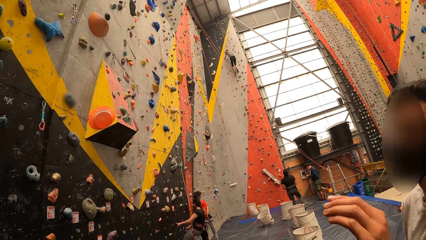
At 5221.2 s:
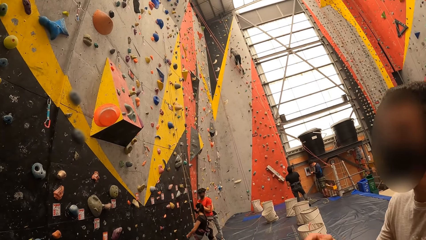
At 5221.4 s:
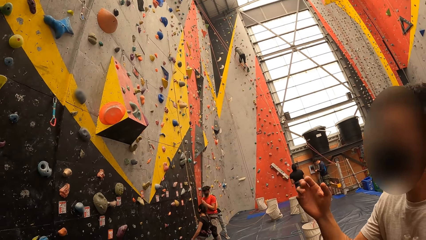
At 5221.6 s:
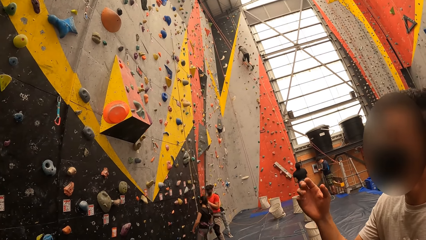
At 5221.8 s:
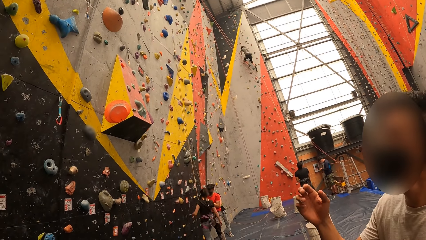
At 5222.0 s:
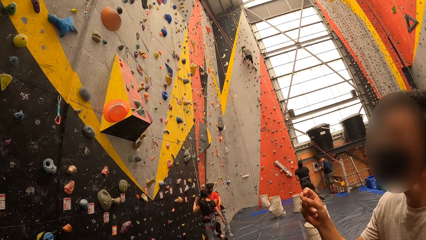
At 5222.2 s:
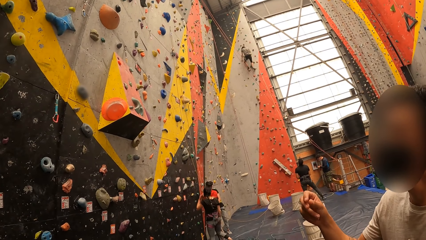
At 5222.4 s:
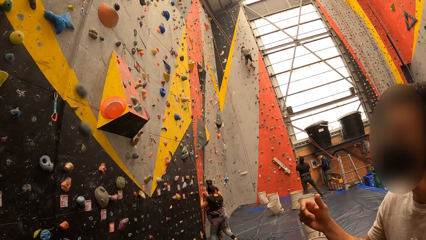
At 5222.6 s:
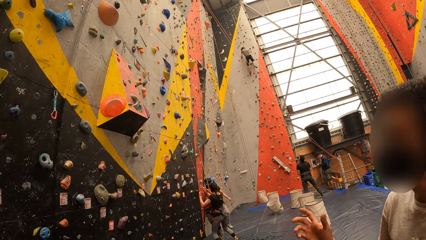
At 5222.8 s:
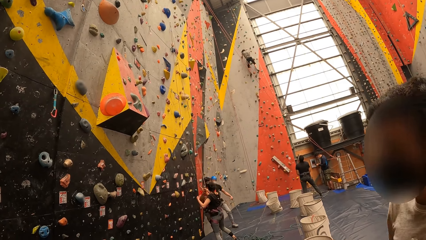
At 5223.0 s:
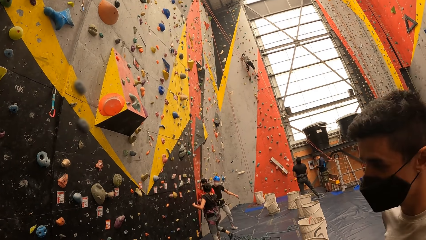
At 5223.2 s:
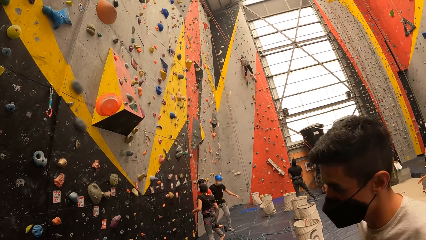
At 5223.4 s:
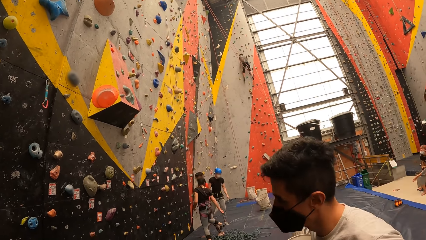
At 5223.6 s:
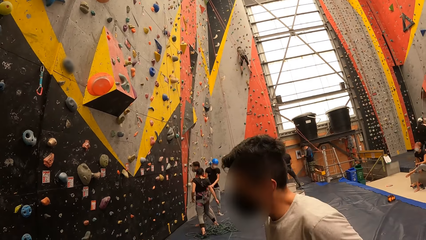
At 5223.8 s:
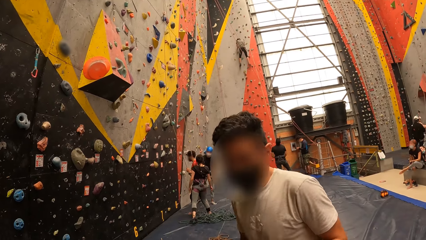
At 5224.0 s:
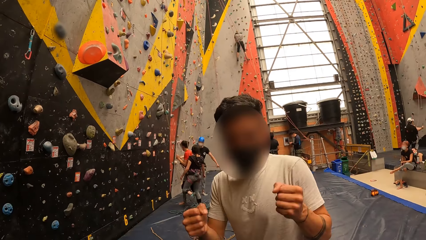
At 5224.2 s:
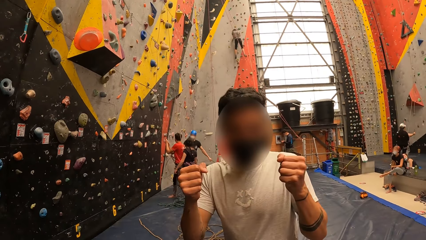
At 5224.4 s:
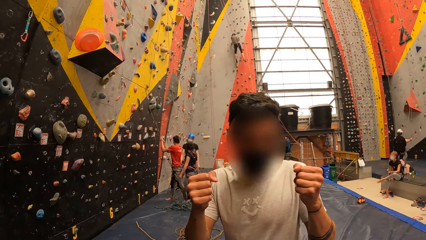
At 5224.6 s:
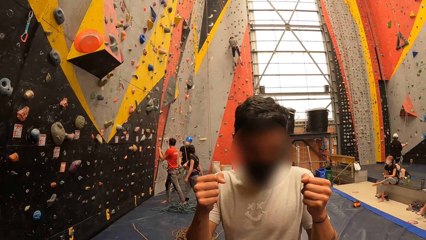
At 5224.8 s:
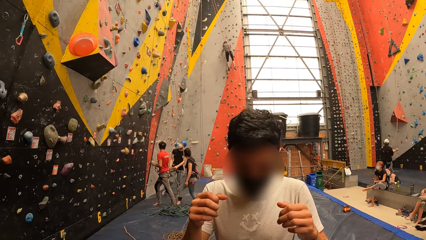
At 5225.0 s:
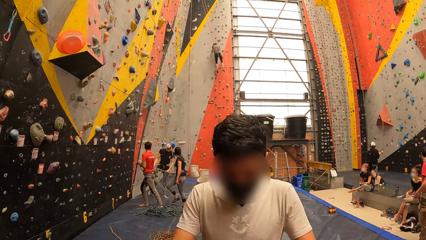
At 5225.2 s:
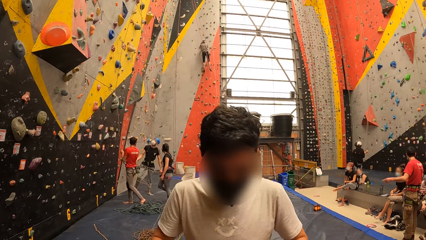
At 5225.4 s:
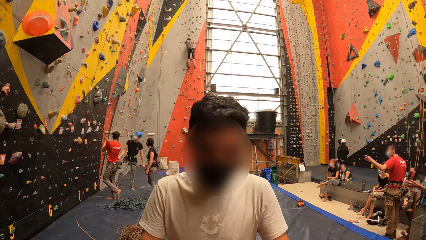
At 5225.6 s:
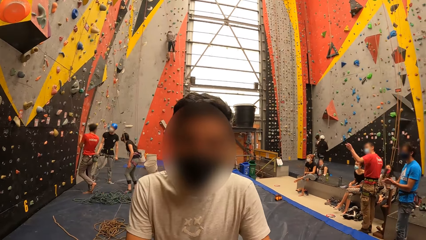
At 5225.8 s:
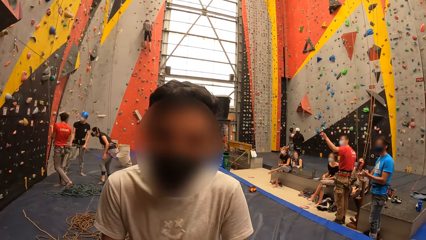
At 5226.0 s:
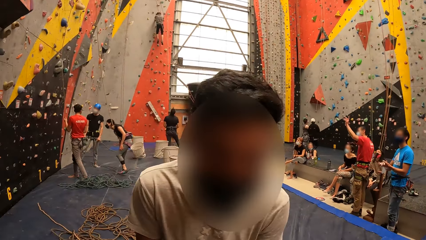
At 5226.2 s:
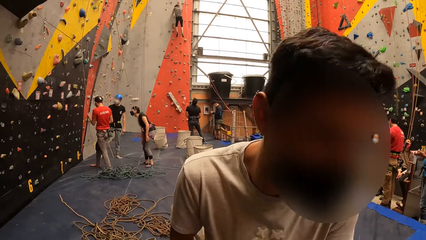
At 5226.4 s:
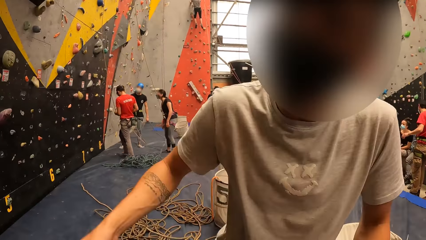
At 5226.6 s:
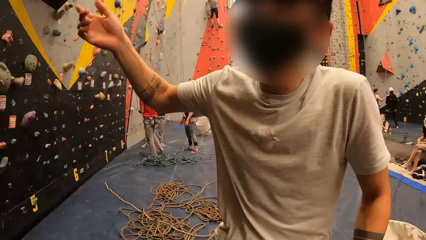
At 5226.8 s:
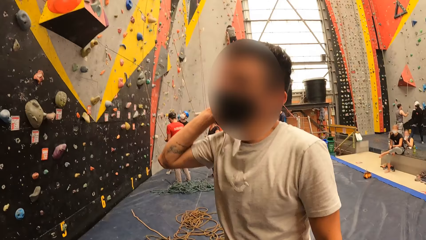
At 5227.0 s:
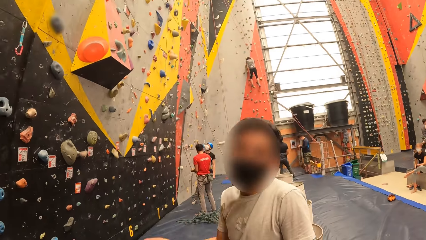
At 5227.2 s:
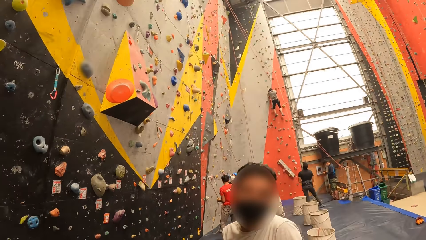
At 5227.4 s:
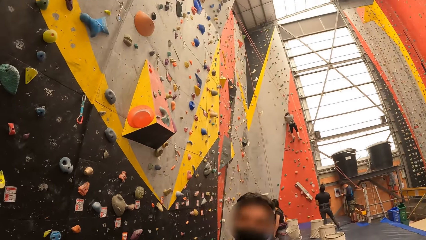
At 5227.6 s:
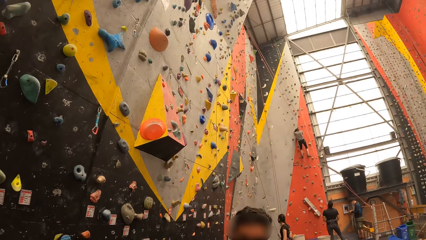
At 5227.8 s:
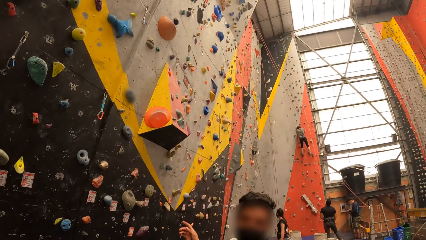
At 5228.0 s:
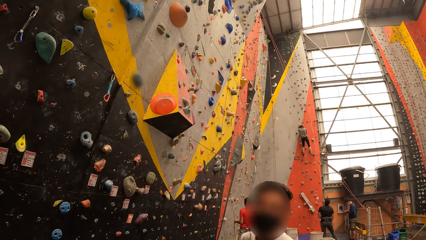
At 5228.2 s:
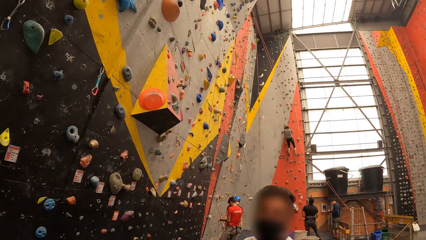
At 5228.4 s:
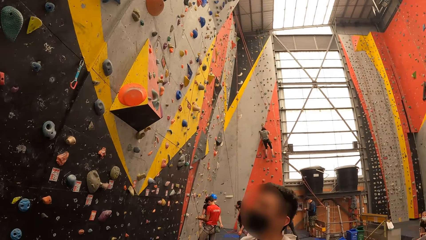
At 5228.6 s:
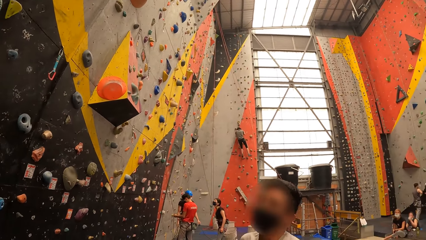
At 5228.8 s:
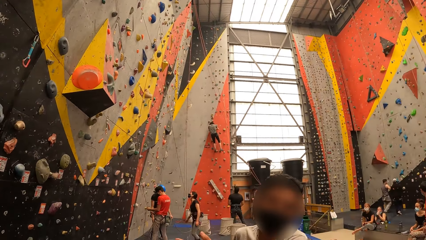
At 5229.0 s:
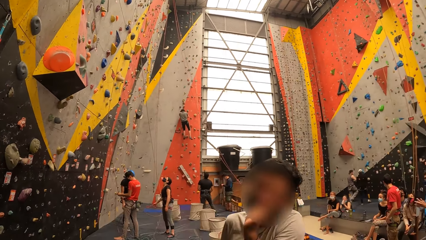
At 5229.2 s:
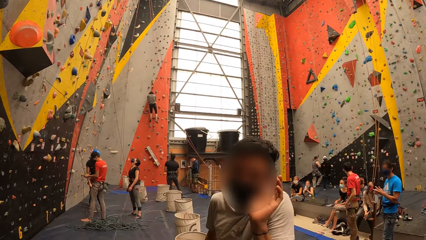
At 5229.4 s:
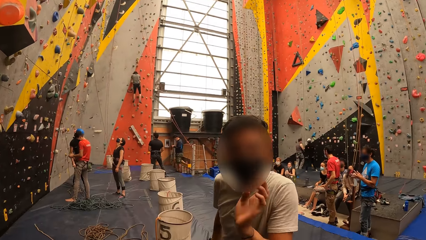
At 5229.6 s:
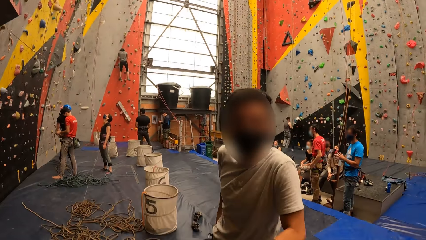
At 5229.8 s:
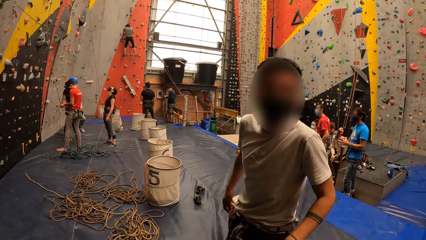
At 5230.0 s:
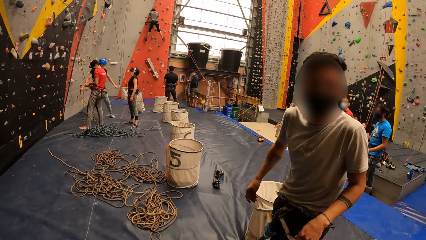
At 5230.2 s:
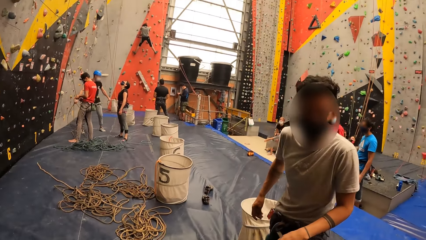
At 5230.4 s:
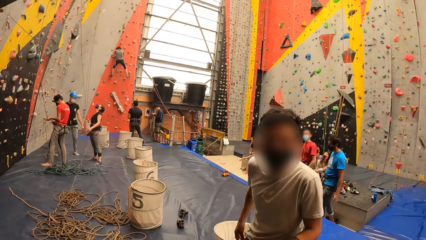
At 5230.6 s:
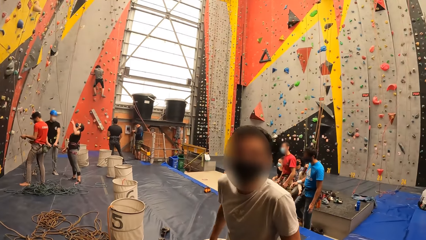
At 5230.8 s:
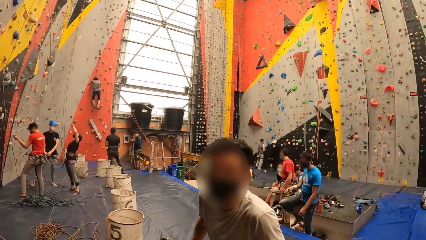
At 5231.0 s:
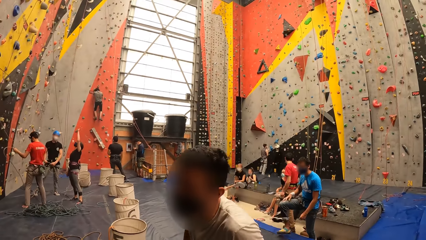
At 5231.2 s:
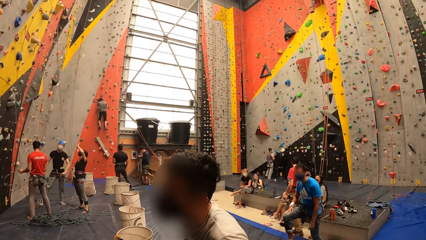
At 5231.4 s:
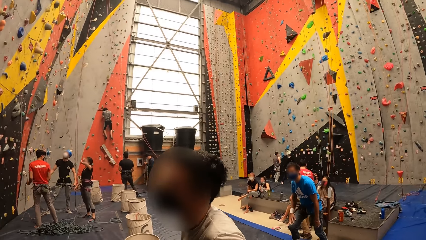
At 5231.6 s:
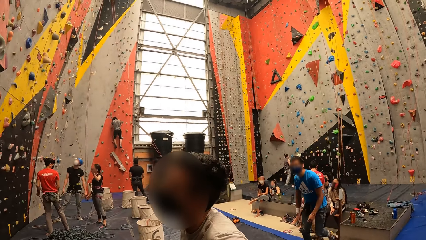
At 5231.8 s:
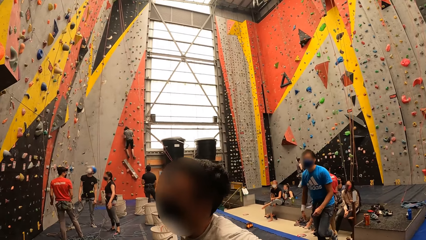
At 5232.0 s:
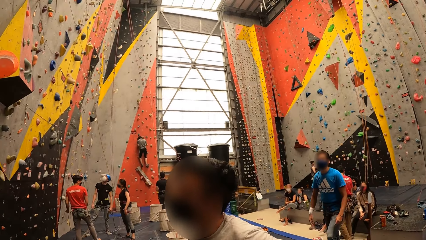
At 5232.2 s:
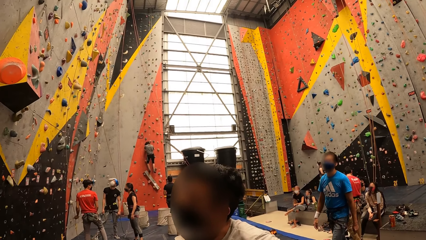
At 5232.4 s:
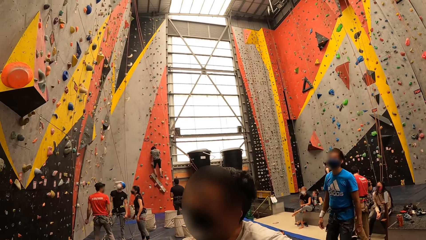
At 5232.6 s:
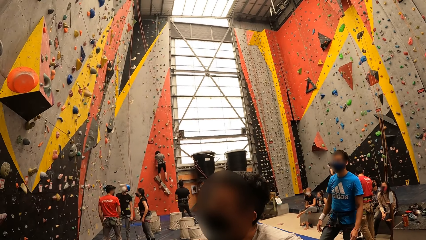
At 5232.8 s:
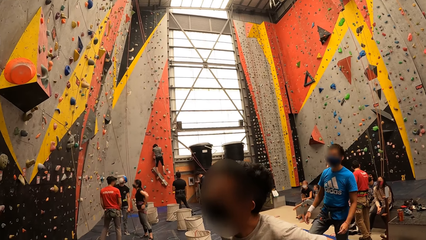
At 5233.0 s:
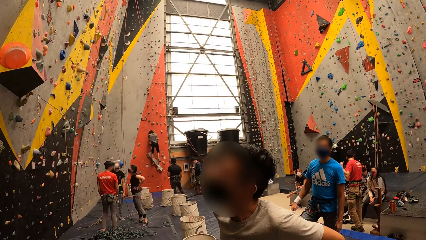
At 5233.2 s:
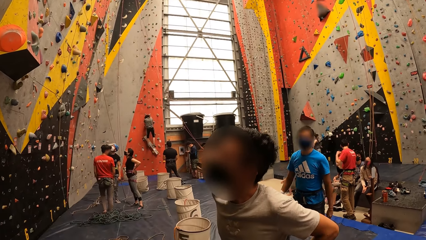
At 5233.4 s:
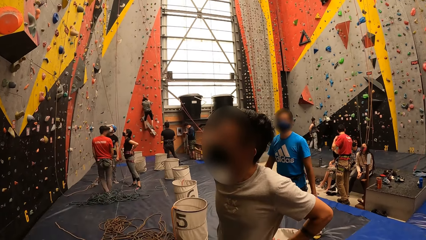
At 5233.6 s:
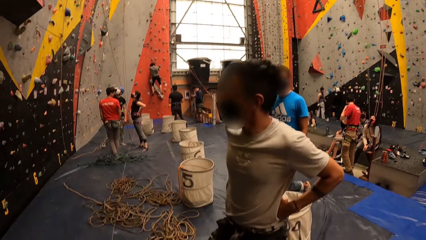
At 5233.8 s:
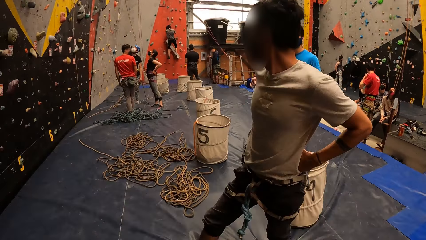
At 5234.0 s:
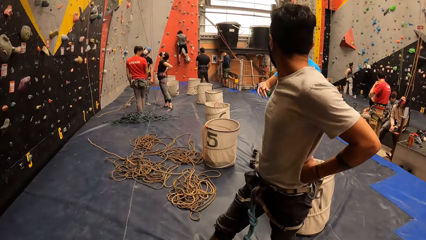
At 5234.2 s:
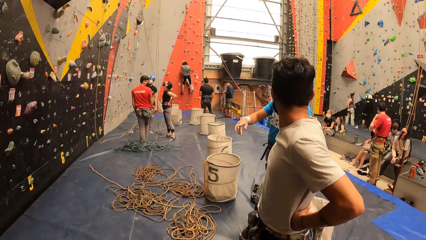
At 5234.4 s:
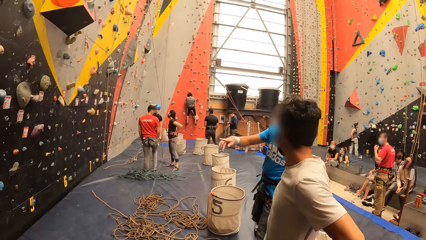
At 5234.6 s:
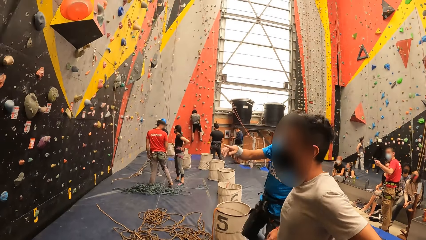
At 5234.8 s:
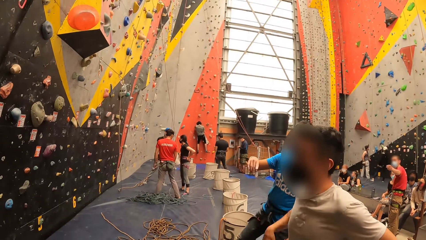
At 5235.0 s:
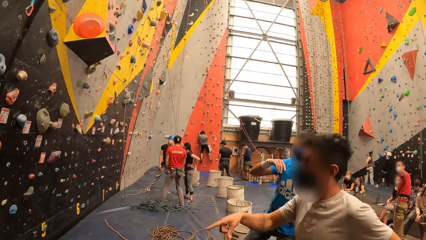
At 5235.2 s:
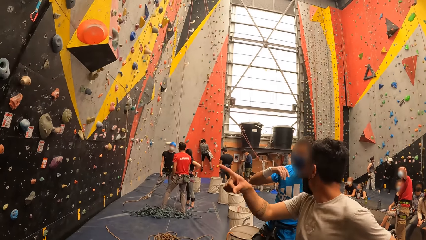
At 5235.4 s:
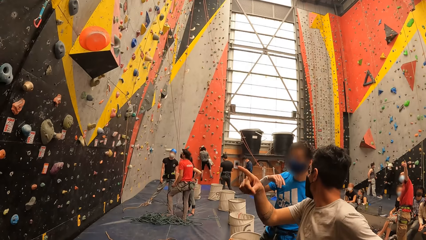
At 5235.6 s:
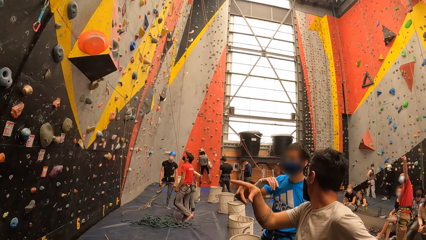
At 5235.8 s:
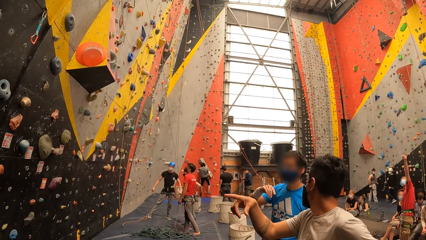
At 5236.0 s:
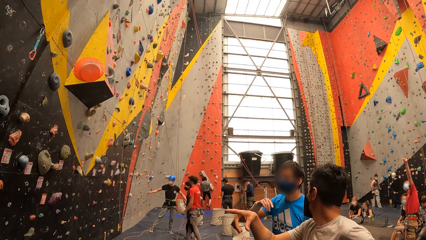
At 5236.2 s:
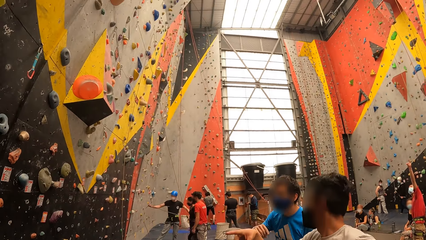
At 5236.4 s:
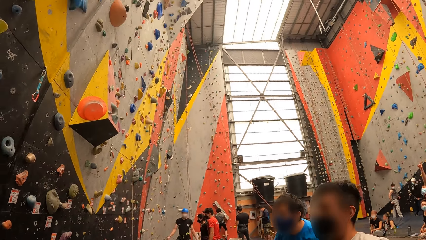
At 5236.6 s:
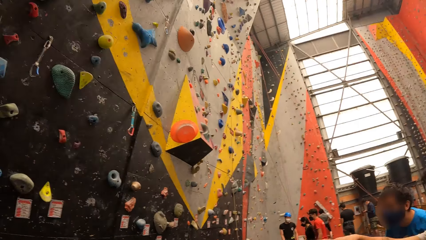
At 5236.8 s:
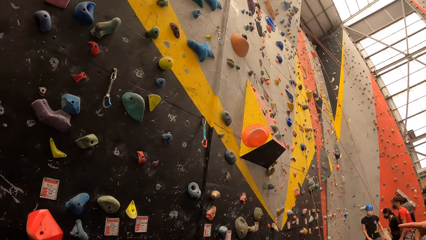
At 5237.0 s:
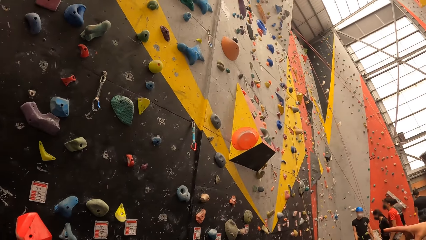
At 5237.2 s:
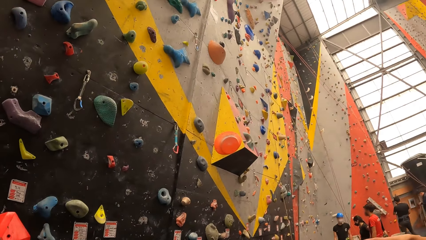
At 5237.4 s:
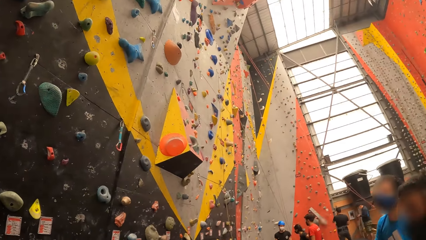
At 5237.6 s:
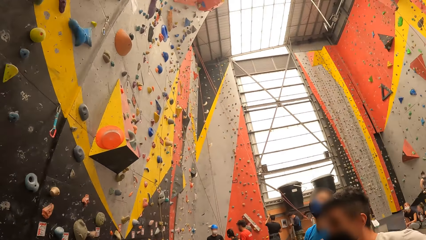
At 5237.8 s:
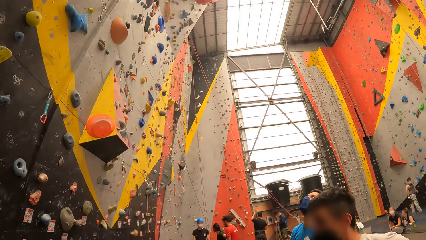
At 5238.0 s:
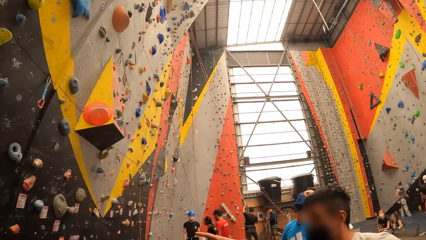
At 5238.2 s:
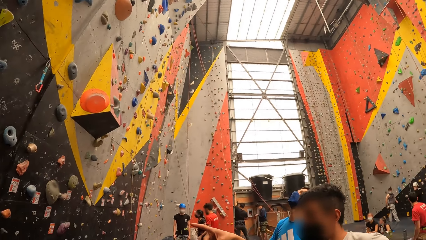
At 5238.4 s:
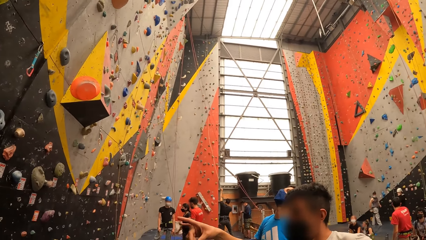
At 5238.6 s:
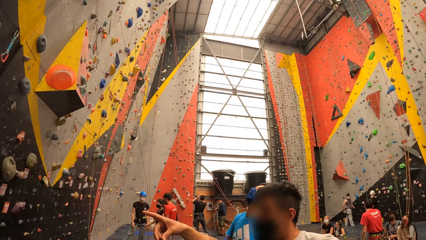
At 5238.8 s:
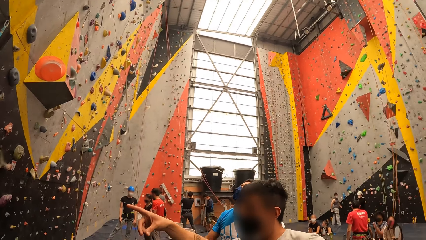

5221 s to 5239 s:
A man makes a gesture to the camera wearer. Another man turns around. A third man makes a gesture to the first man. A fourth man points at the board. The first man makes a gesture to the third man. The second man points at the board. The camera wearer stares at the alpinism game.
